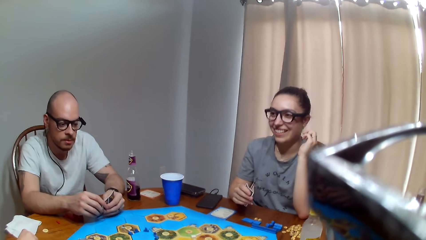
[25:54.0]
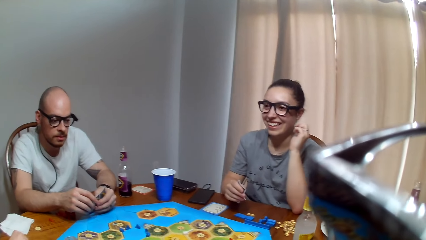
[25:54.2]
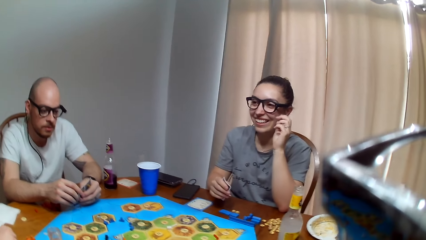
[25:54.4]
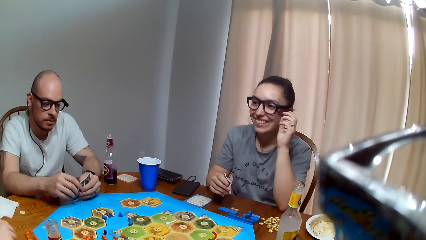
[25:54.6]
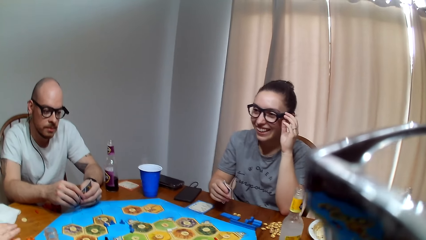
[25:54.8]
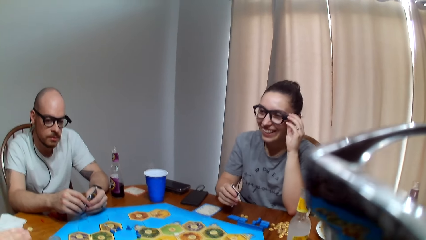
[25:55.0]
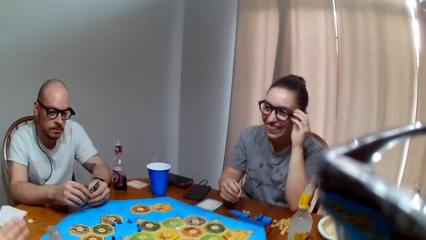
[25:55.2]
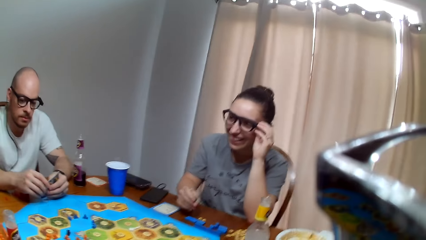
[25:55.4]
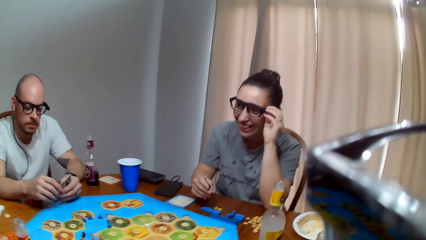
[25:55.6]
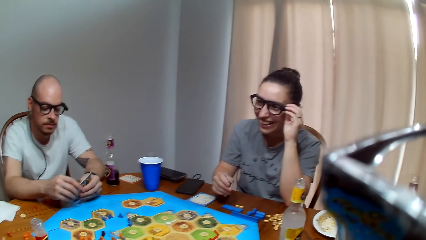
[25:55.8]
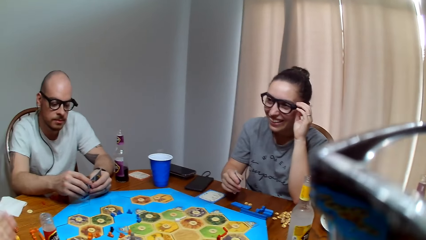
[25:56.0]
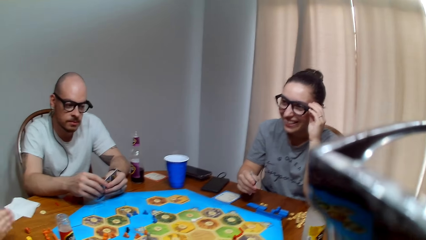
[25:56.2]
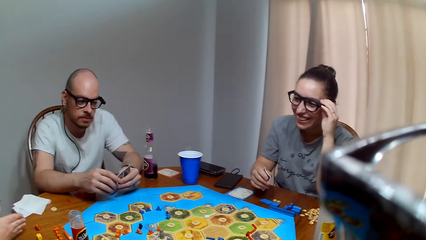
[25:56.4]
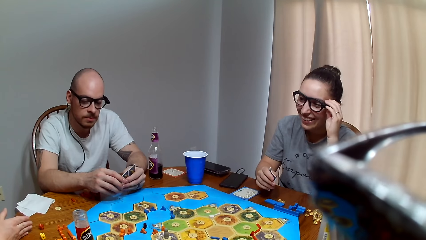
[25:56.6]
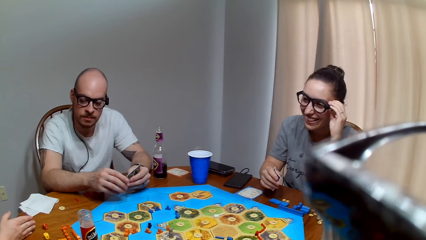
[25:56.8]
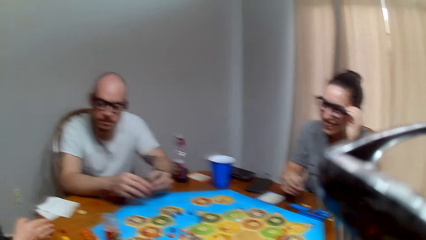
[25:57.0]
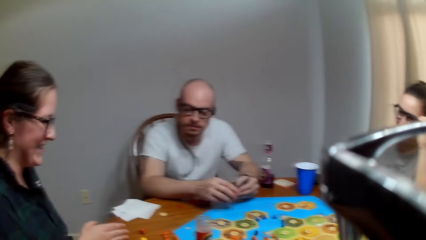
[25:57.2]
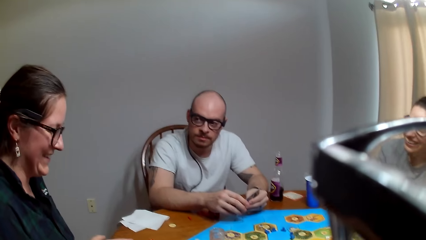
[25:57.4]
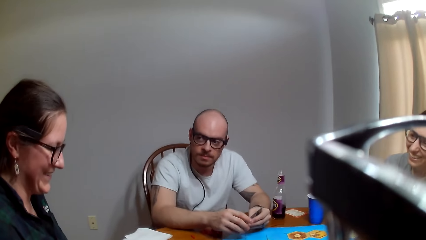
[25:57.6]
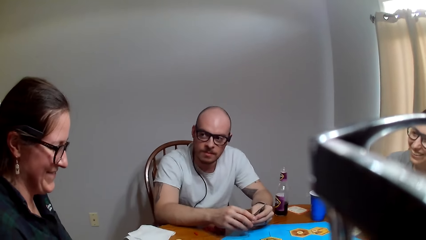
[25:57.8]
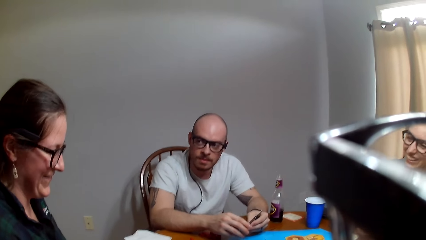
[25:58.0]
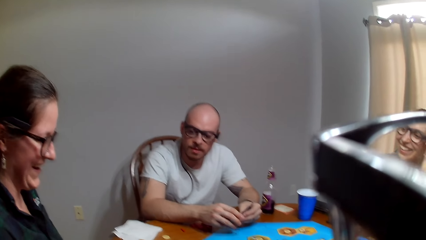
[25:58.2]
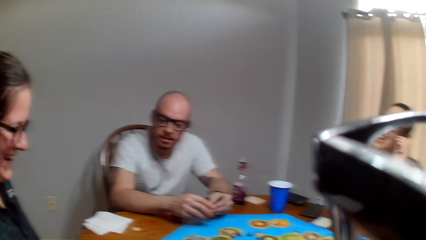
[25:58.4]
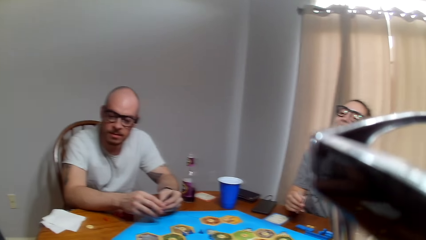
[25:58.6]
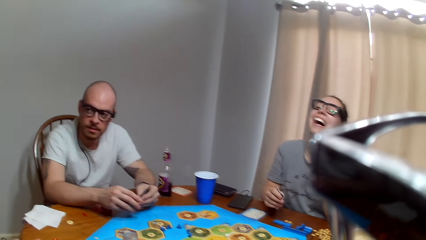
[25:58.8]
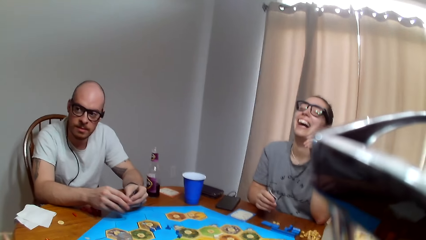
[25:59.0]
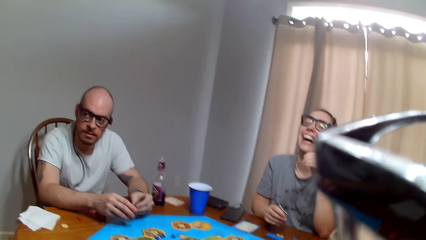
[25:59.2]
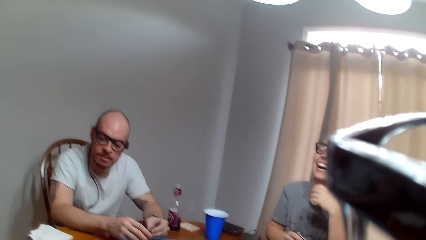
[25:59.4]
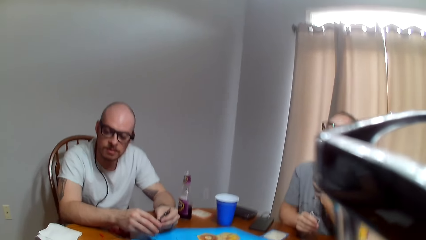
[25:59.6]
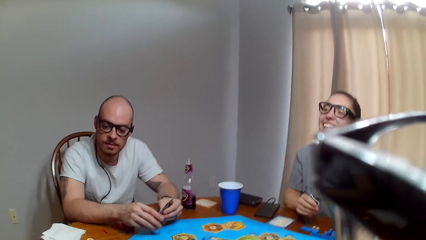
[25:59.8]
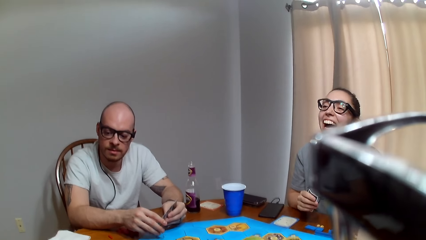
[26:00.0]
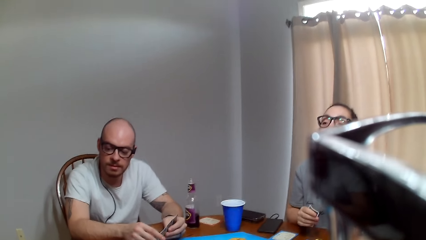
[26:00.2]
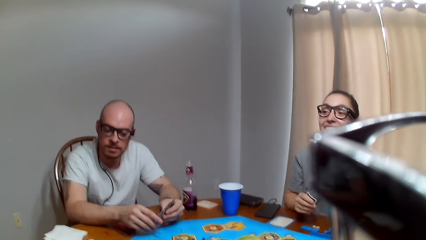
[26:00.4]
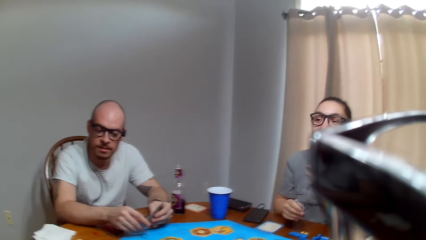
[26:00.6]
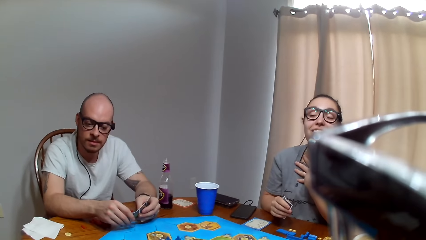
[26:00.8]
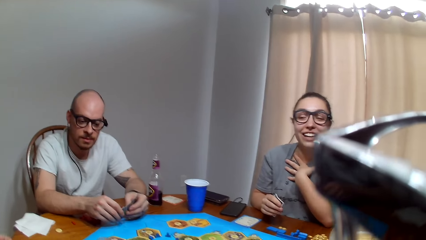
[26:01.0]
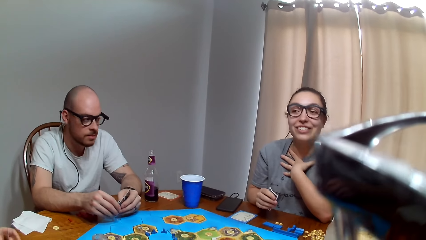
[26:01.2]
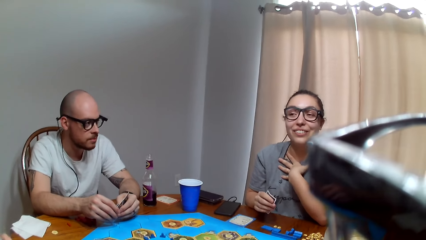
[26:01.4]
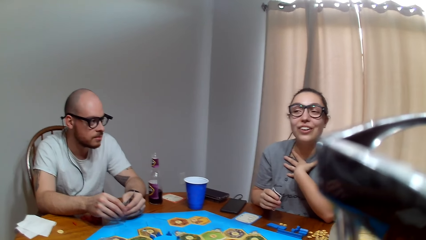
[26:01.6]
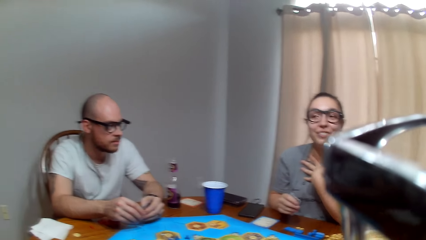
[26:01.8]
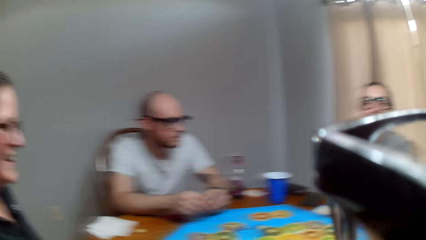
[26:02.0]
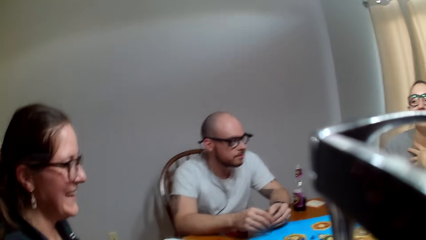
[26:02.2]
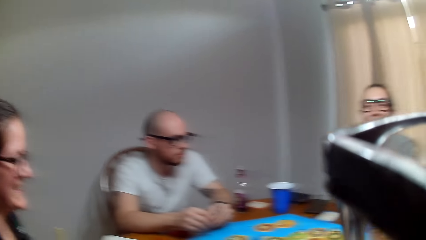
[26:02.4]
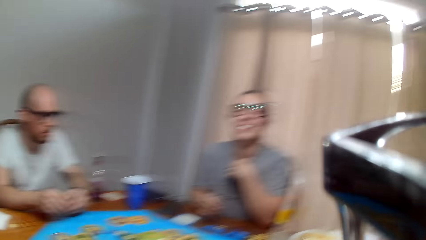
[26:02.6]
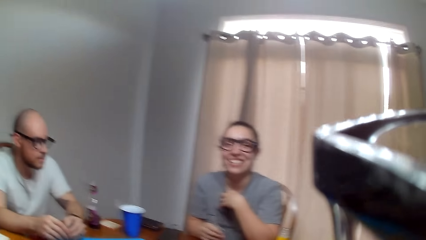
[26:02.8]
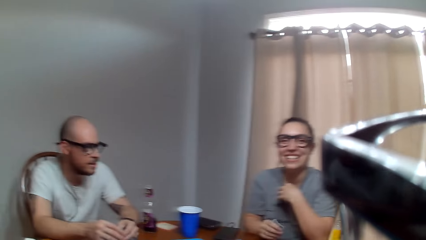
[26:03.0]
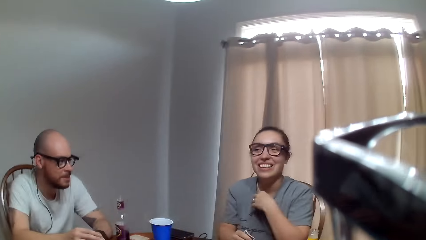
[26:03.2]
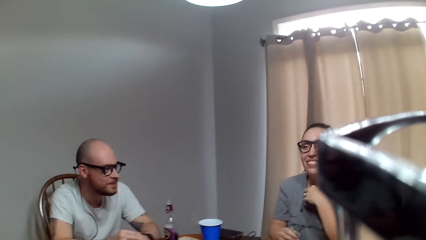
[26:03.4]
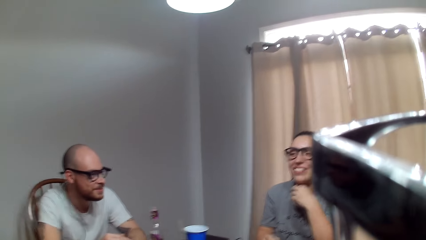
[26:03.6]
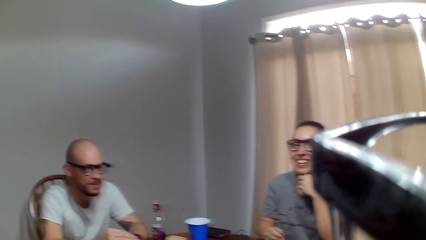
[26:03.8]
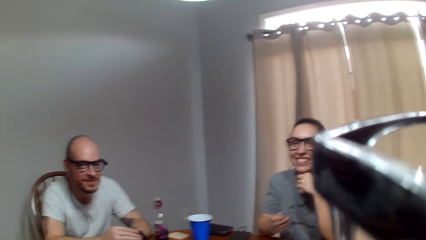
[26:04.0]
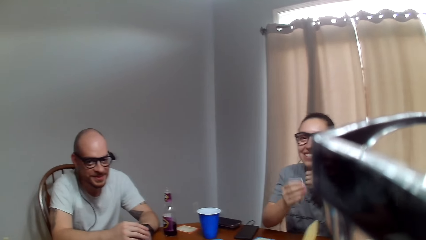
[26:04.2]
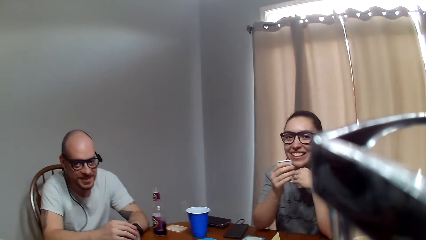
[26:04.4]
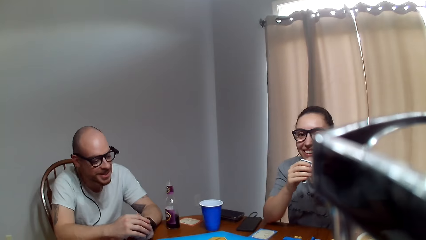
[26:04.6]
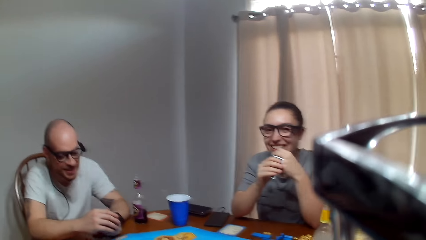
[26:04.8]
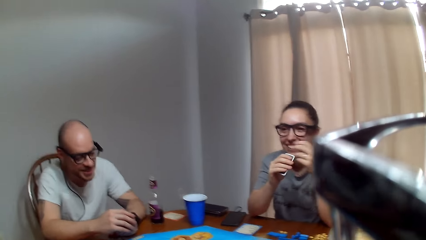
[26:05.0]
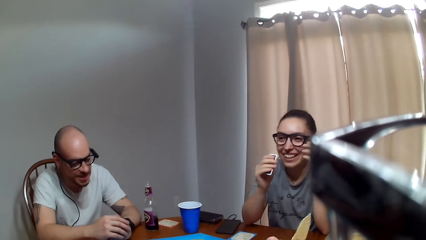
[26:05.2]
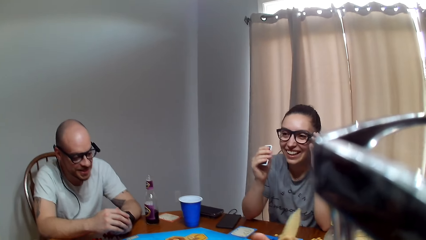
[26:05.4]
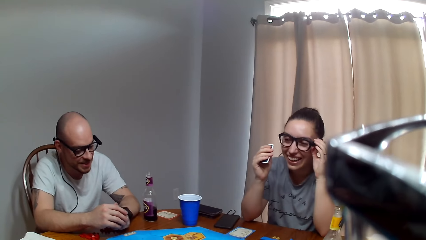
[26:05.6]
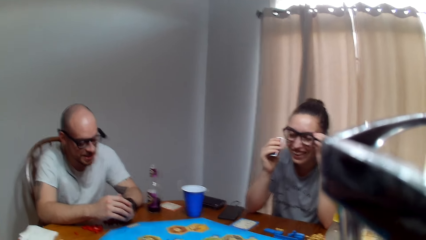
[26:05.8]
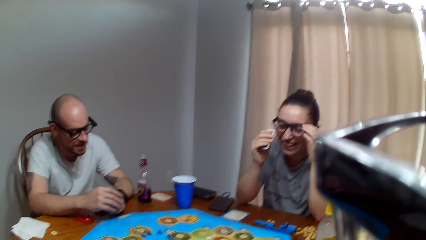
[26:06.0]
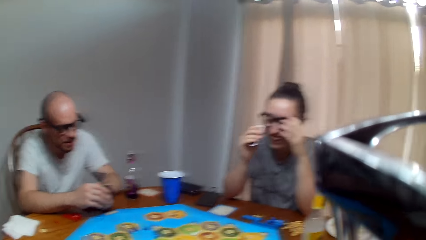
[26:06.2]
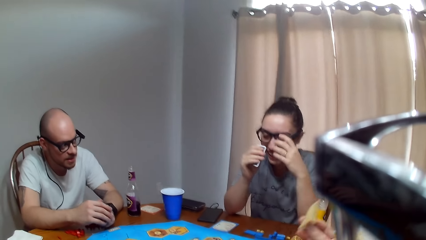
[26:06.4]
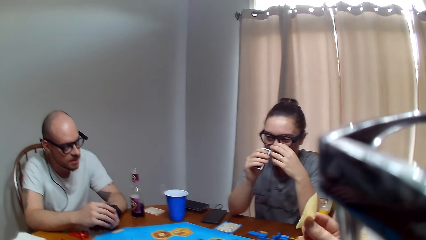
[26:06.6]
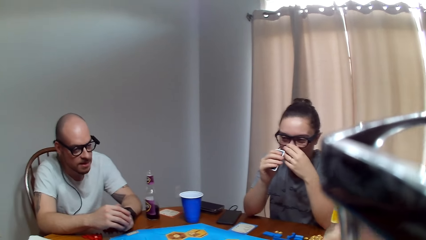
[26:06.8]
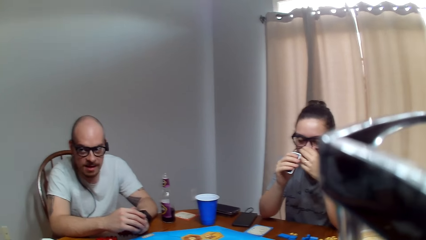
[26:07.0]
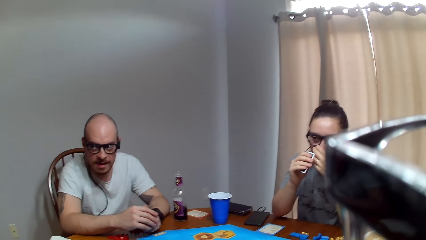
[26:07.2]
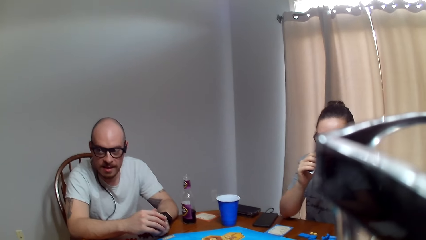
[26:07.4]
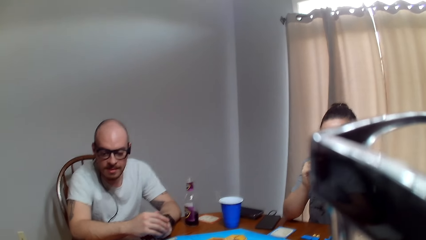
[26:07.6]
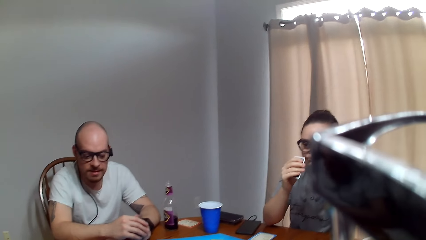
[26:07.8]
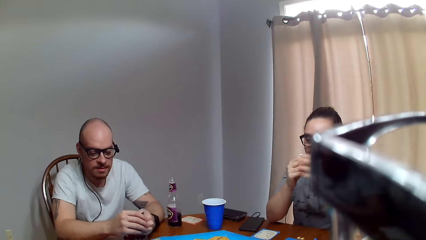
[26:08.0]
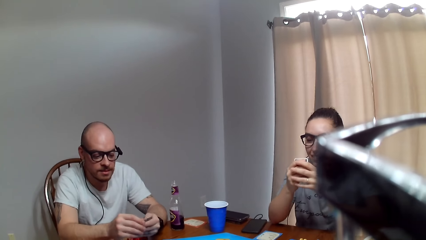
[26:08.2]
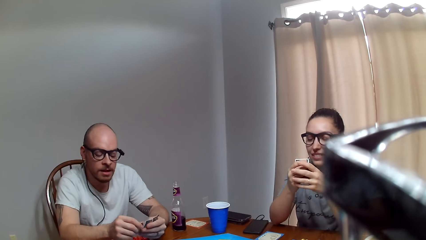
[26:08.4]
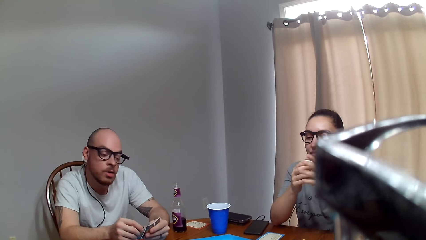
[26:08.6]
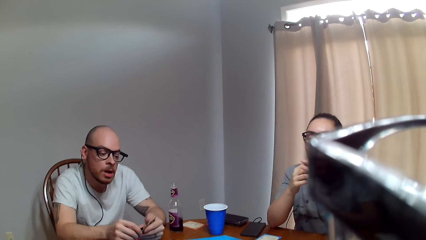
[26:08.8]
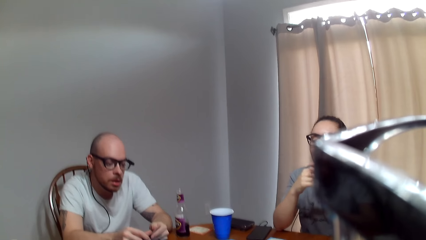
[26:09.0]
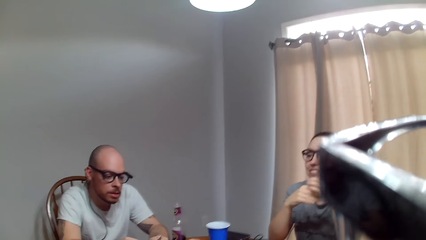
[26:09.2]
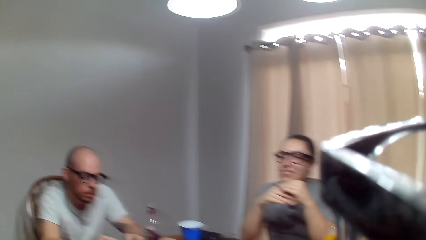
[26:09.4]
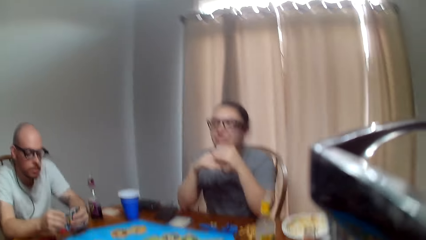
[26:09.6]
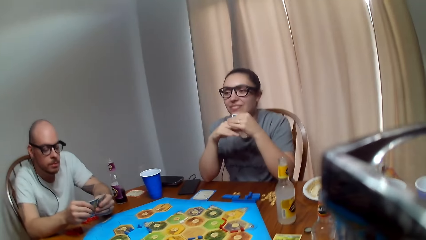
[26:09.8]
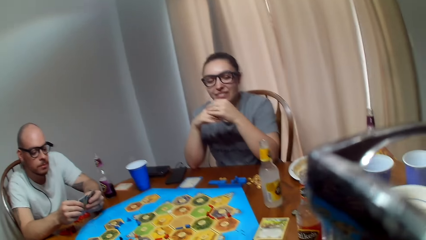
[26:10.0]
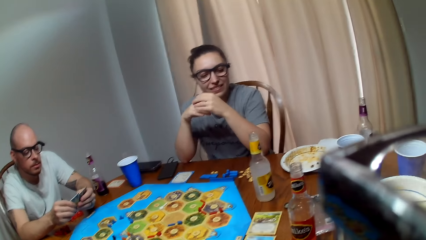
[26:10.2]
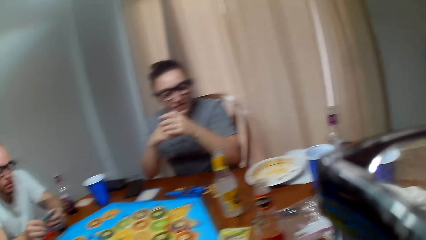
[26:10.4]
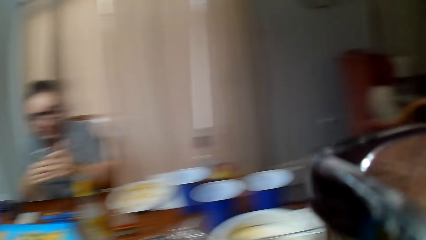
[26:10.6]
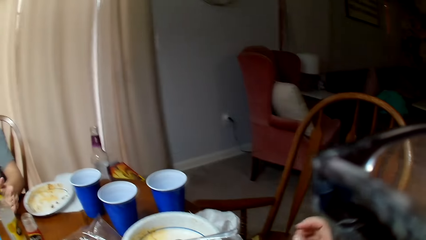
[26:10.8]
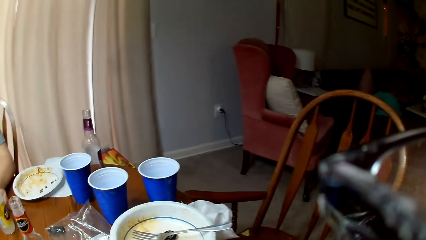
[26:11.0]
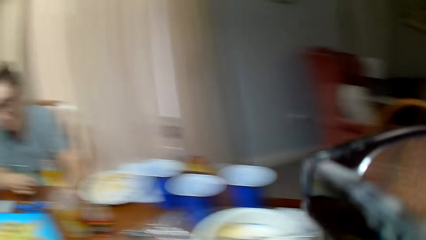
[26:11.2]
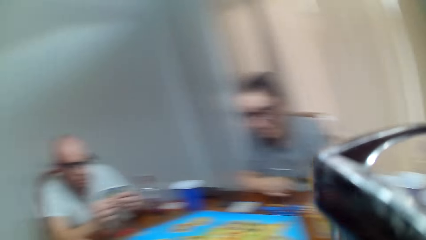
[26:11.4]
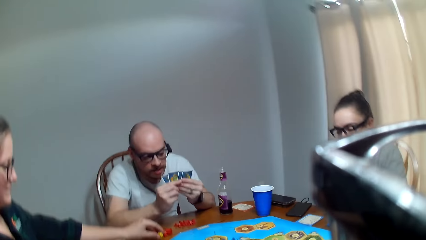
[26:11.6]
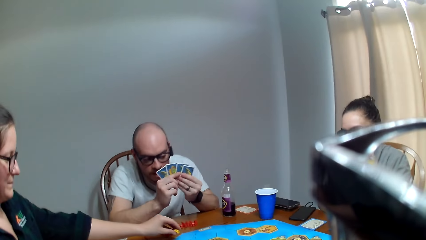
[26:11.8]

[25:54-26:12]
A woman moves her hand. Another woman holds her glasses with her hand. The other woman speaks to the first woman. The other woman places her hand on her chest. The other woman touches her glasses. The camera wearer talks to the other woman. They eat some chips. A man responds to the first woman. The camera wearer looks around.
